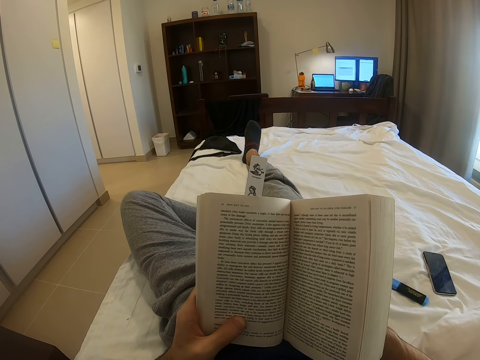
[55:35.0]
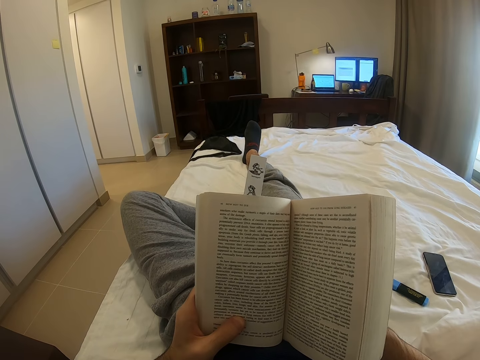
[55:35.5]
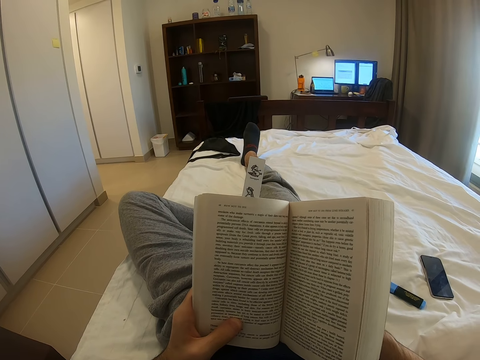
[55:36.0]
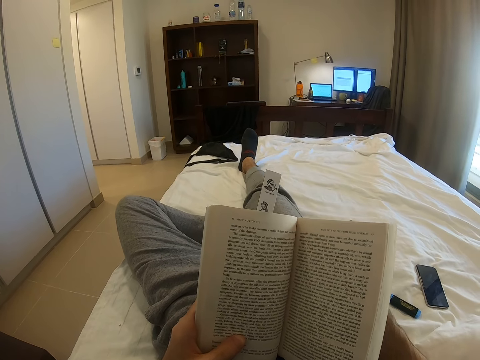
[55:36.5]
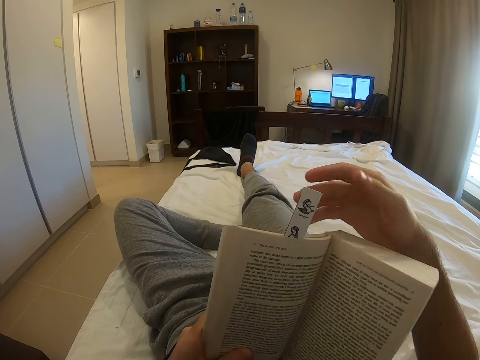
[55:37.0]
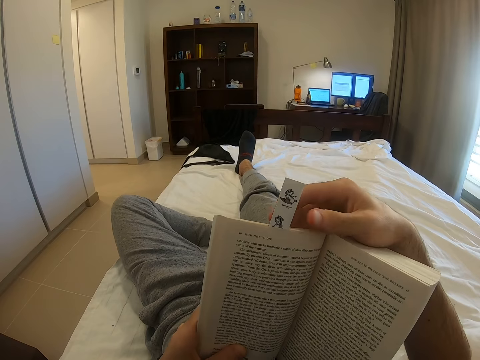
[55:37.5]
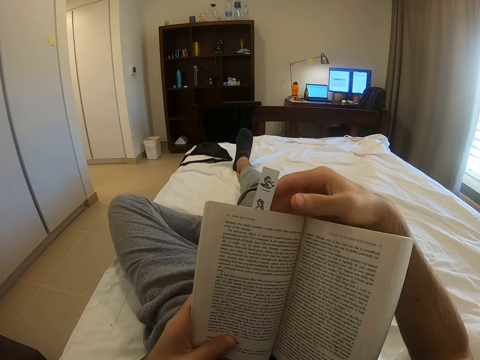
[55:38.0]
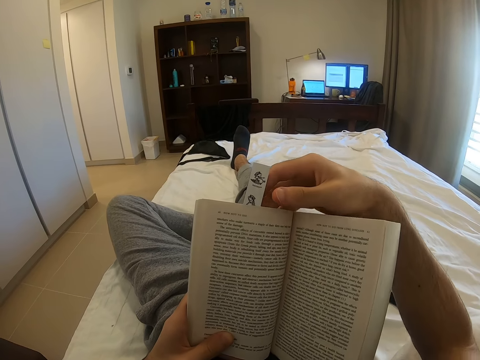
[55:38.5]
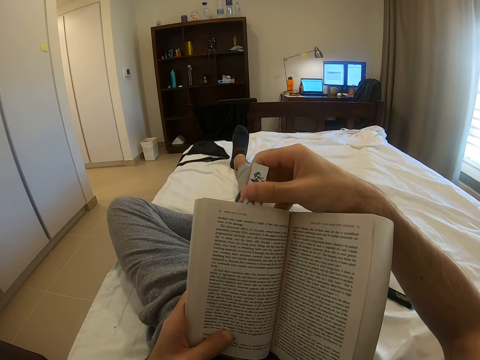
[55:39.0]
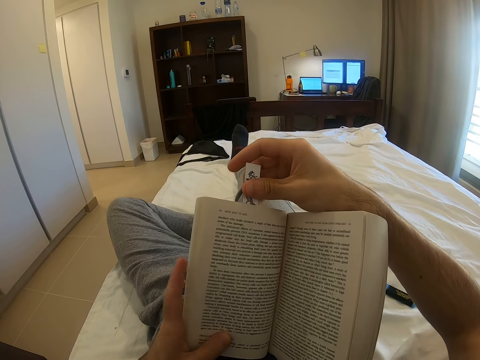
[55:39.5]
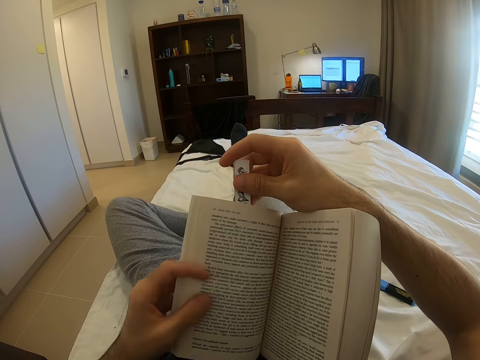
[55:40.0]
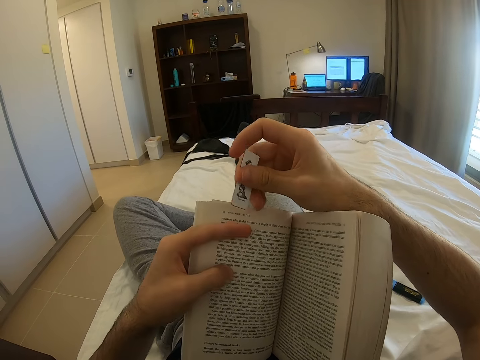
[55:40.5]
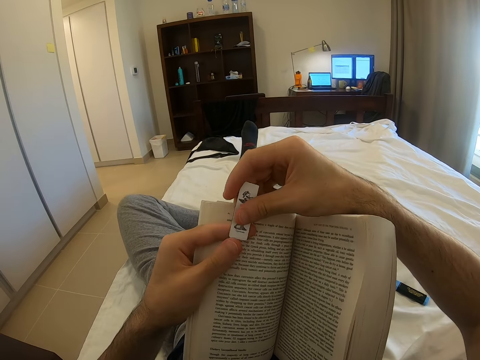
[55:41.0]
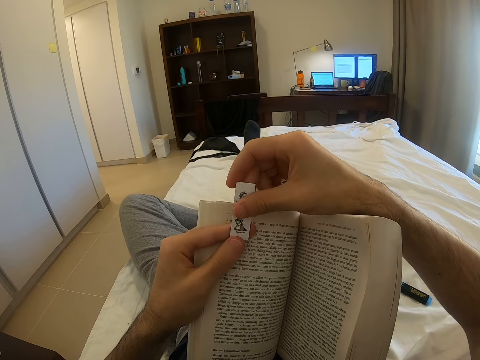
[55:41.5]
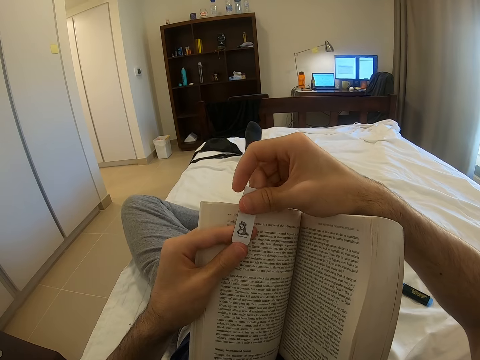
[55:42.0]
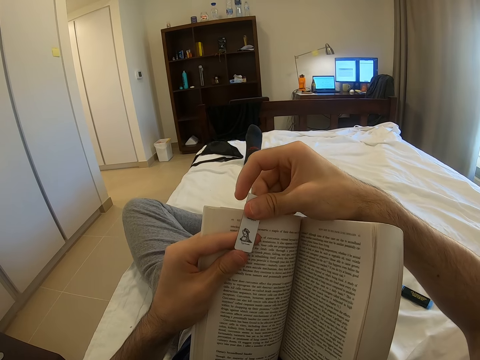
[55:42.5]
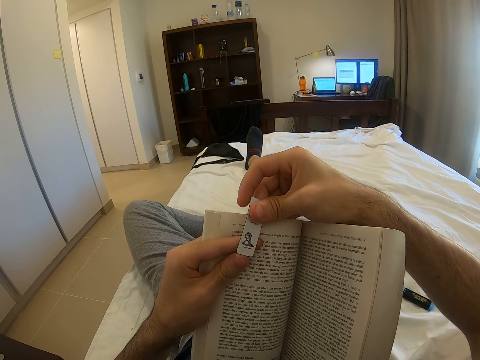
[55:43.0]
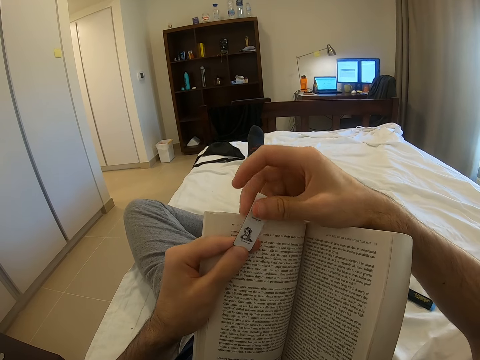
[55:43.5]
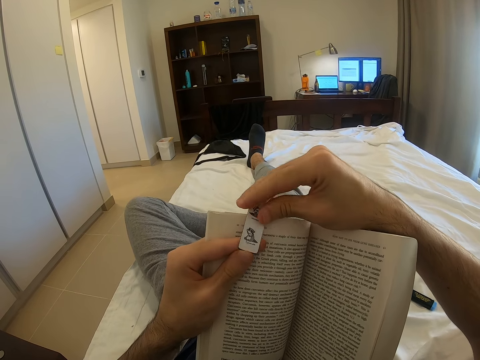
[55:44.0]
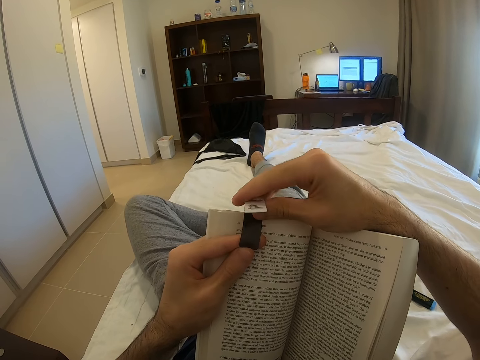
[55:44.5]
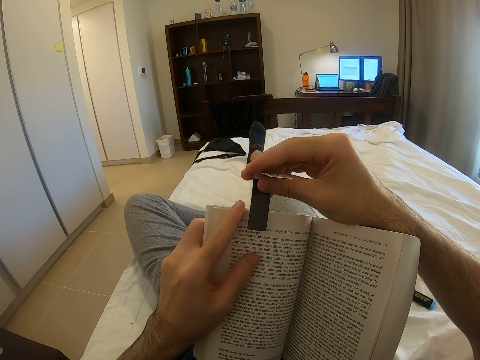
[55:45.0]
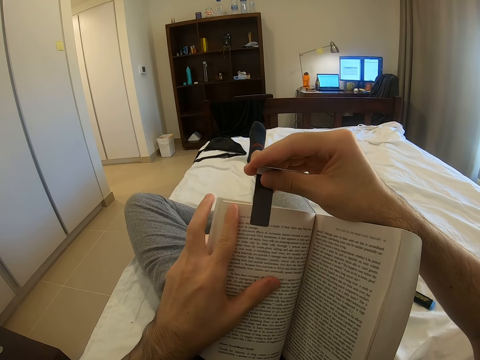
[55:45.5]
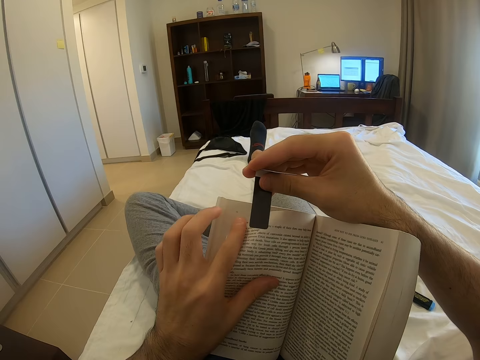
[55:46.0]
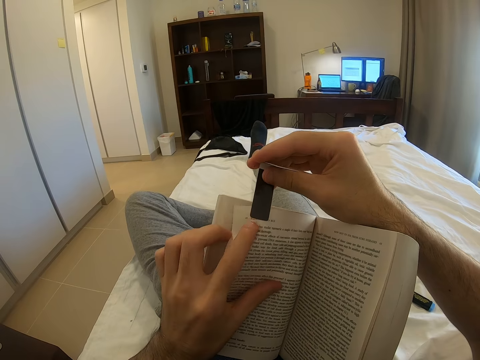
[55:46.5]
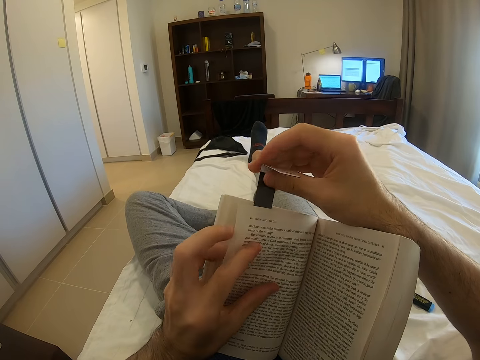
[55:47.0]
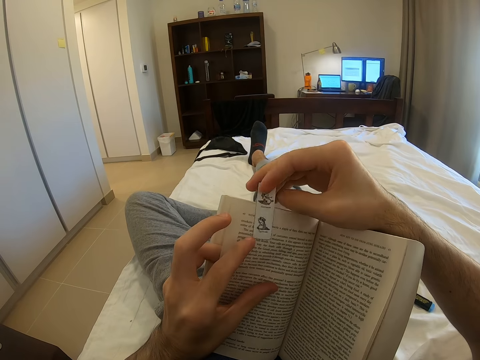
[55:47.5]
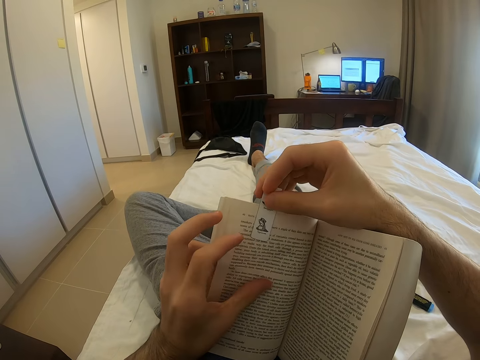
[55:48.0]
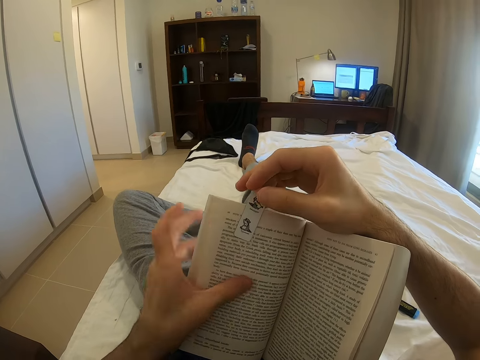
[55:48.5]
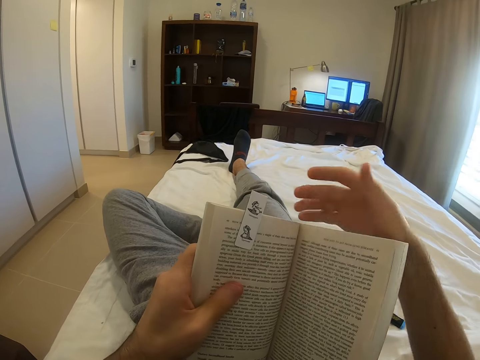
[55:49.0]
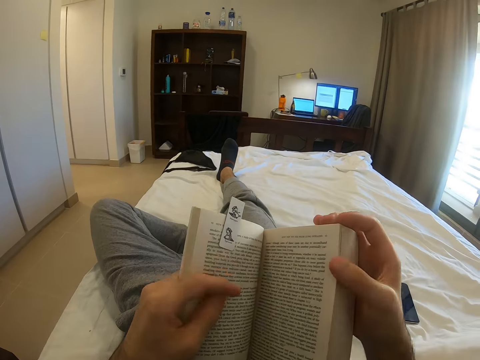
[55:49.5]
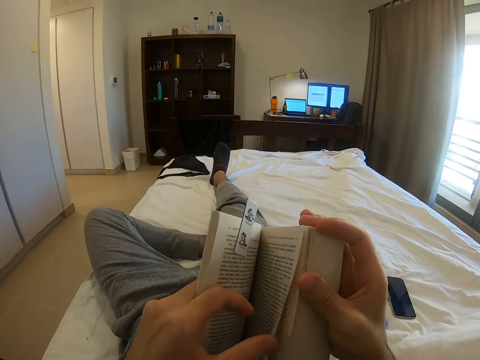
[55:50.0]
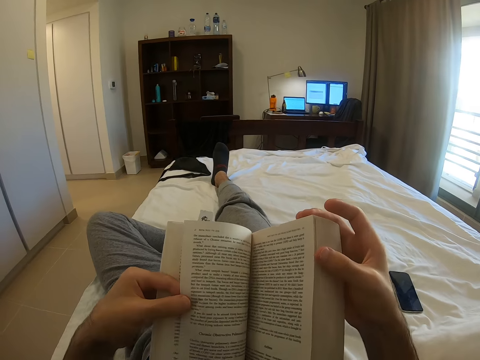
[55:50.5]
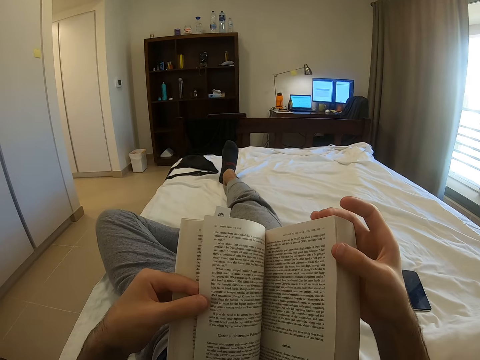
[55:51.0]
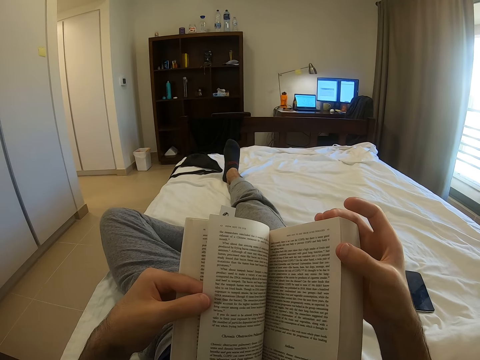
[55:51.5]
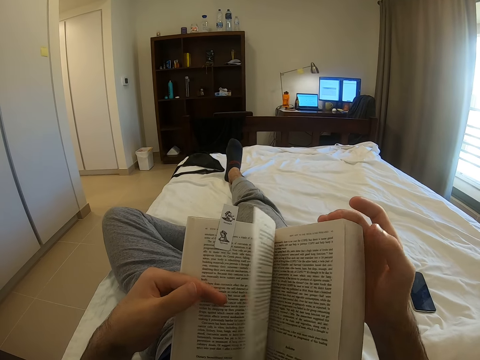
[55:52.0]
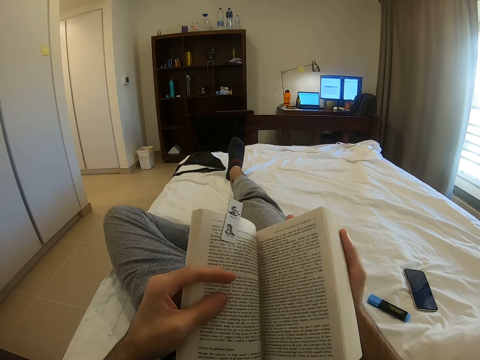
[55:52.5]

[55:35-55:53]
The camera wearer takes a bookmark from the book. They open the bookmark. They put the bookmark on the page. They turn a page of the book. They look at the book.

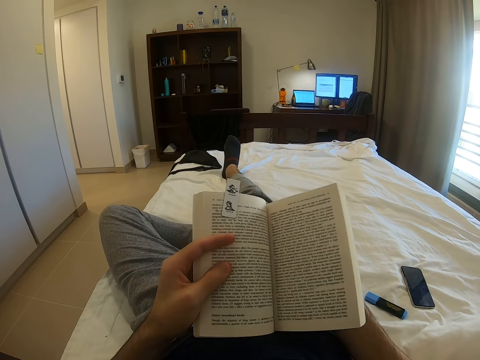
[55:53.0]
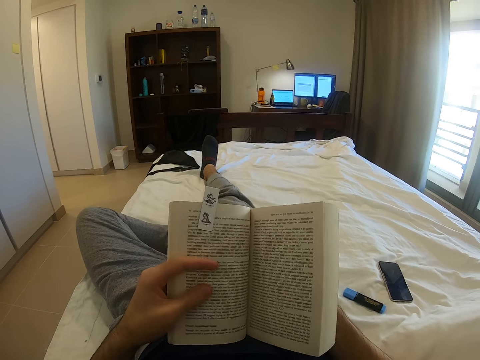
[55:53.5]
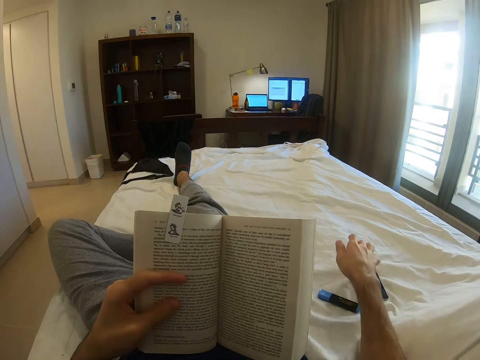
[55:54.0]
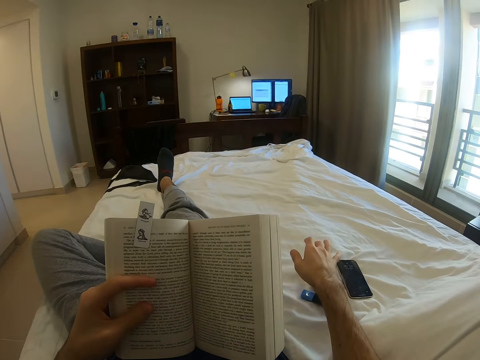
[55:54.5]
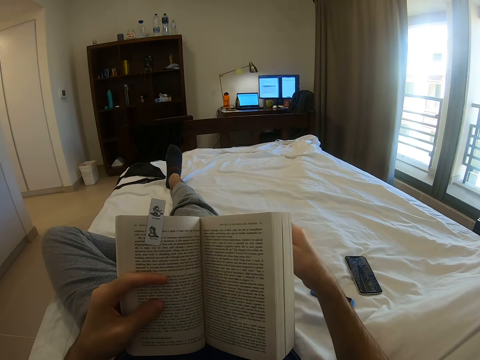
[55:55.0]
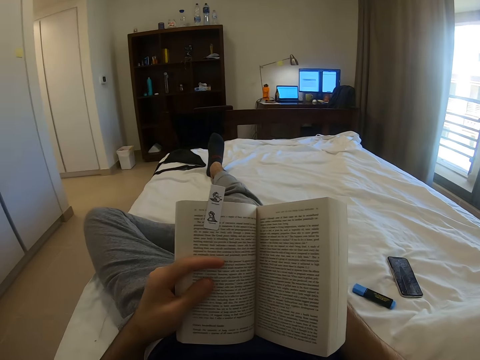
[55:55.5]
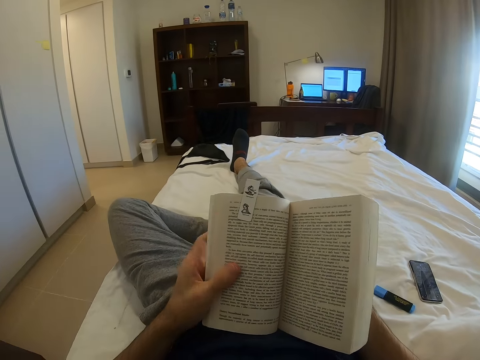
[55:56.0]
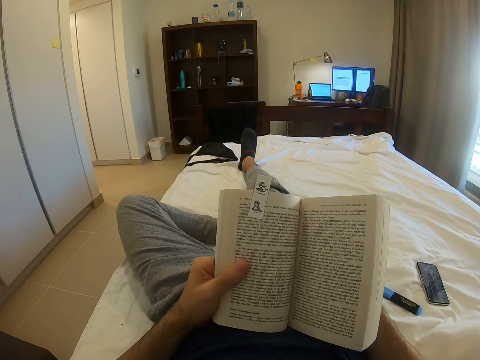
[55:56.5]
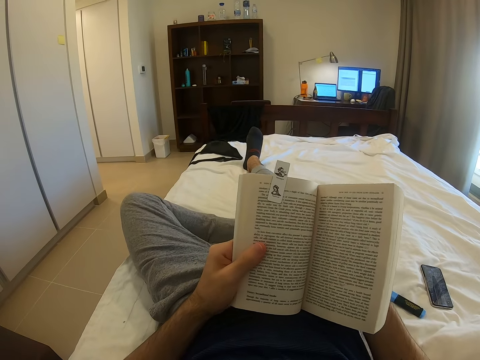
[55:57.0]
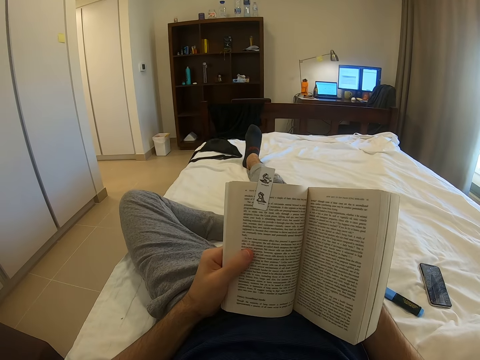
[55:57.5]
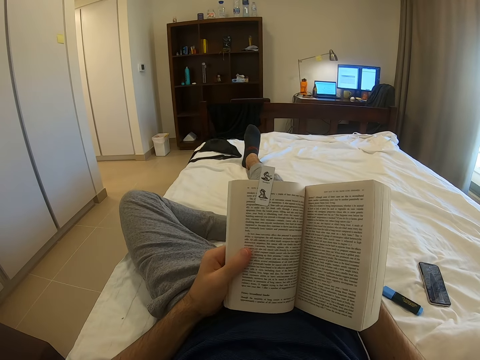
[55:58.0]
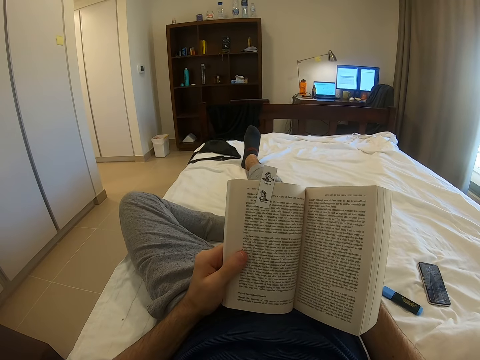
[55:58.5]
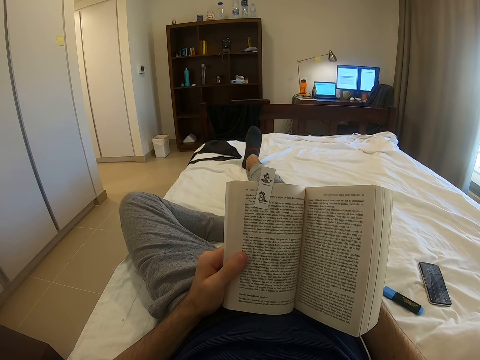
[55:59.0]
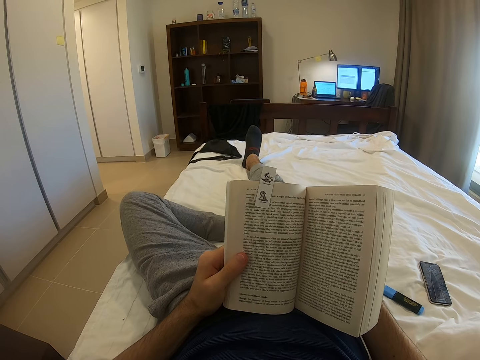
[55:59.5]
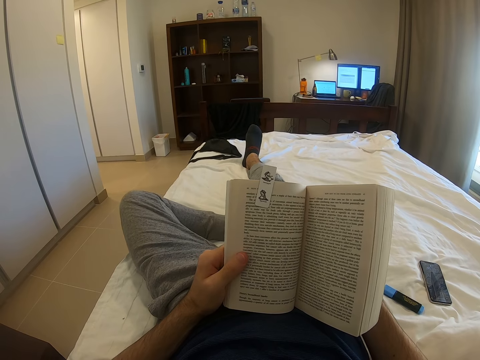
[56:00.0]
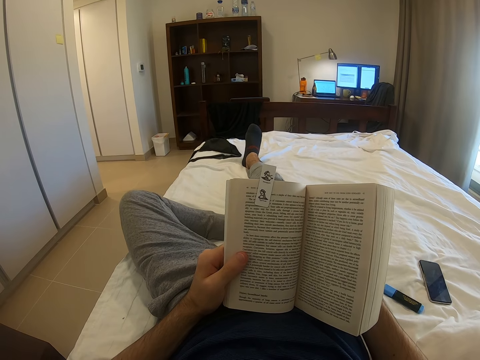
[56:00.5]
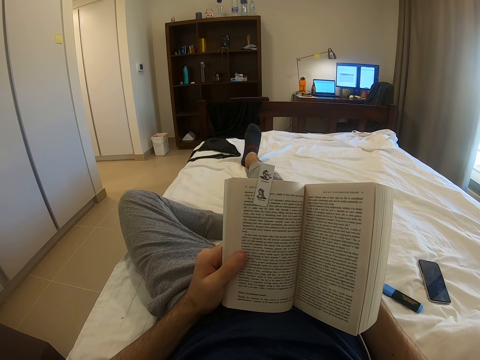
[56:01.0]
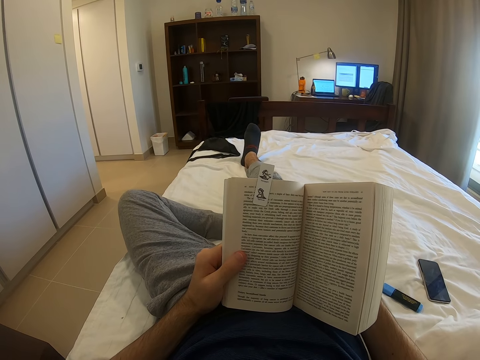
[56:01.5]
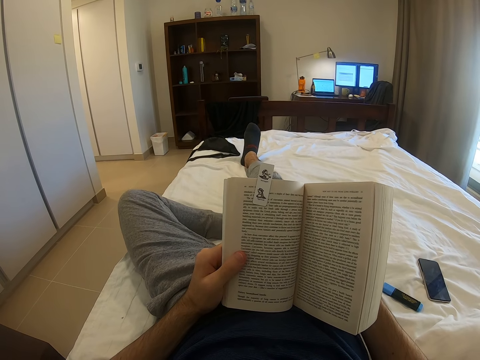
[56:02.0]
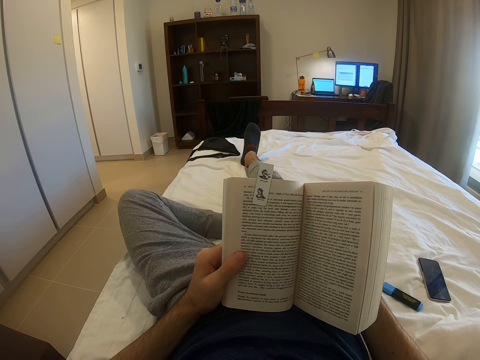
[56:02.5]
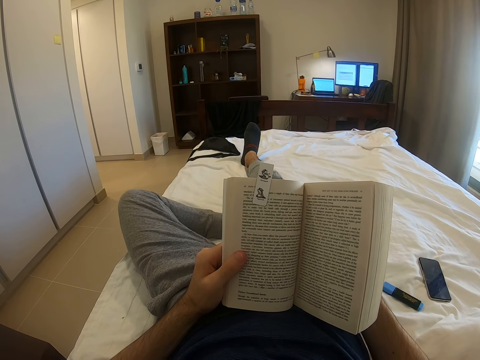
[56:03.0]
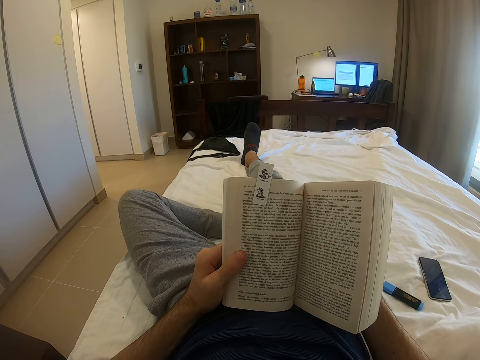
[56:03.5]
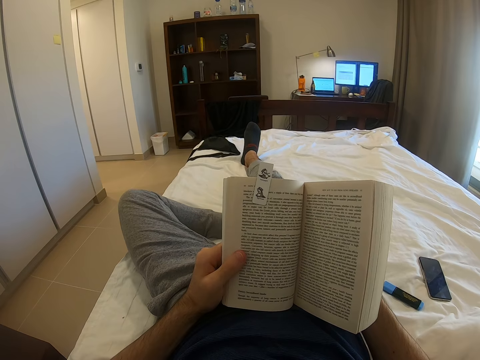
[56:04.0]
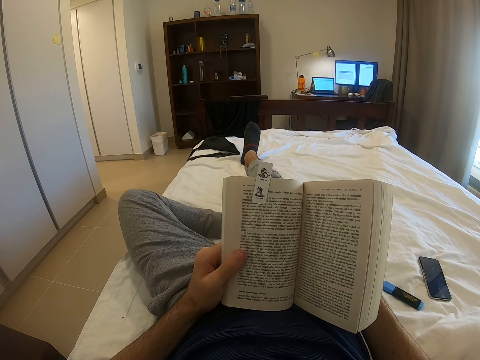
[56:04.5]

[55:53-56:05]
The camera wearer taps the phone. He moves his right hand. He reads the book.
